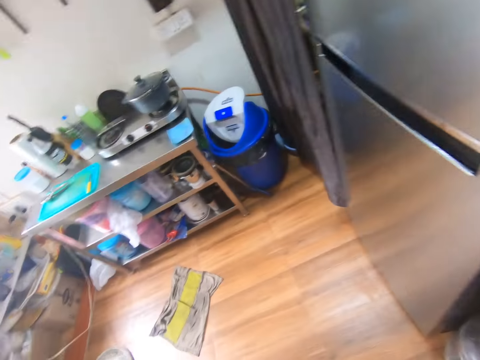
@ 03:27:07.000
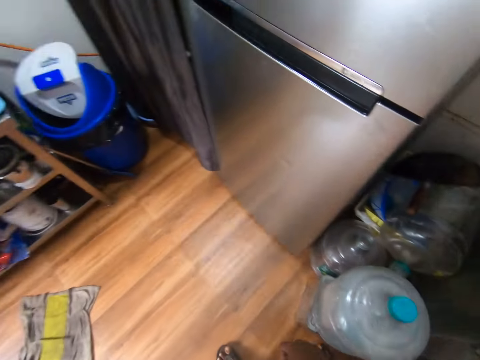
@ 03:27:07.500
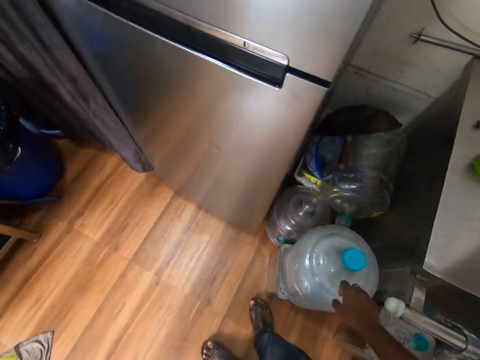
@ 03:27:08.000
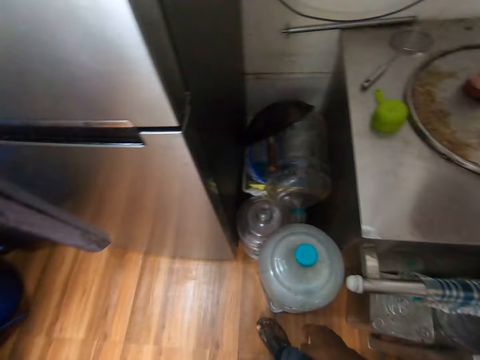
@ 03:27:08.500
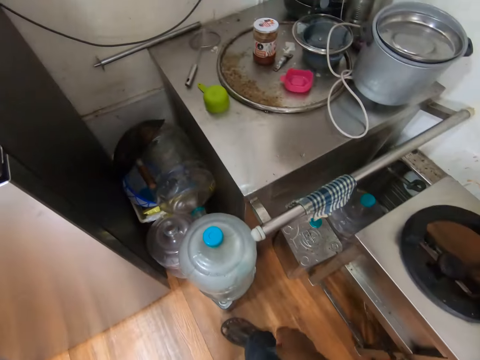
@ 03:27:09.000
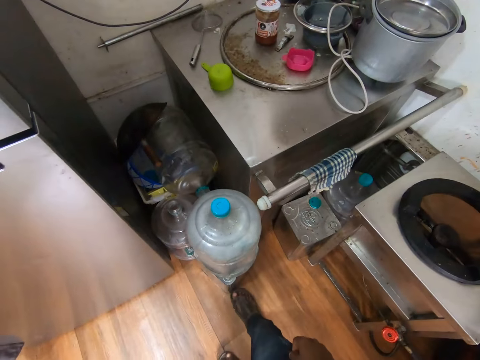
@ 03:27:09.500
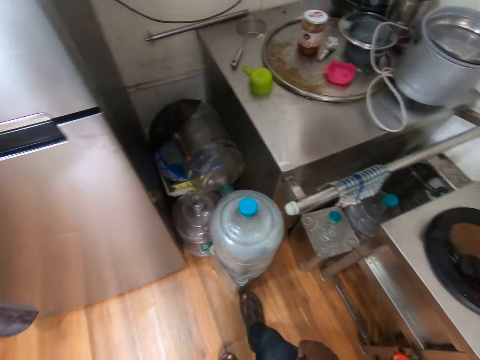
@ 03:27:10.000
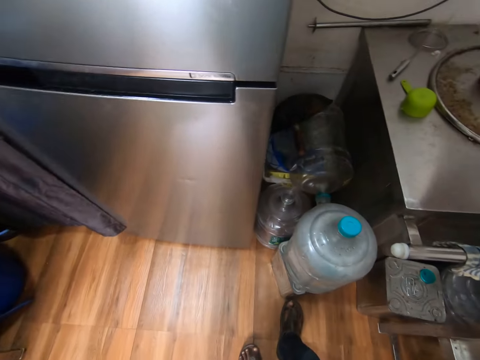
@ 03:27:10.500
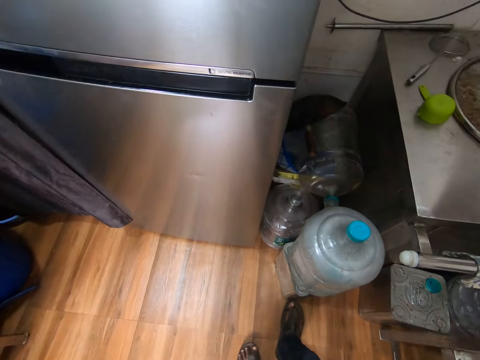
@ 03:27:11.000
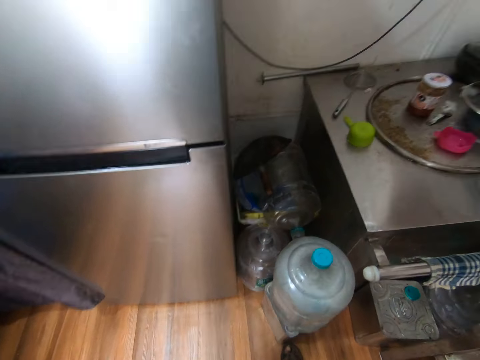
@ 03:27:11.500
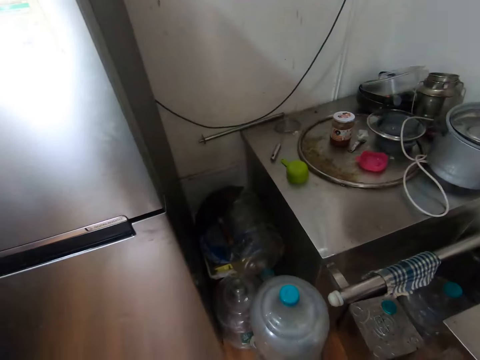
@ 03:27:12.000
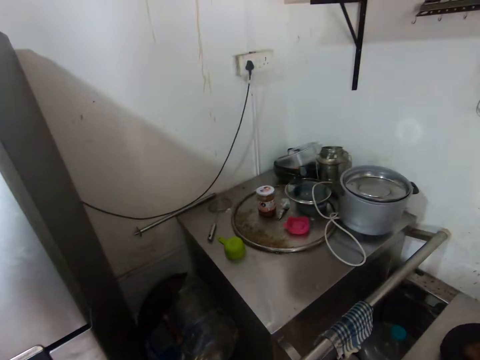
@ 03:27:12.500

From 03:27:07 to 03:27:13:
The camera wearer looks around.

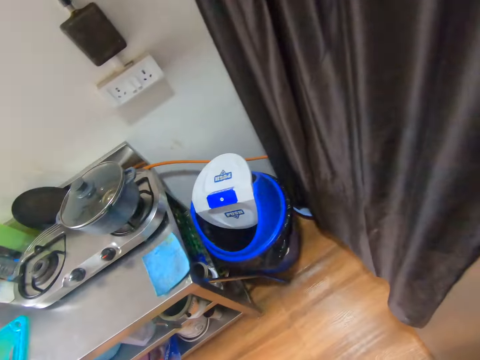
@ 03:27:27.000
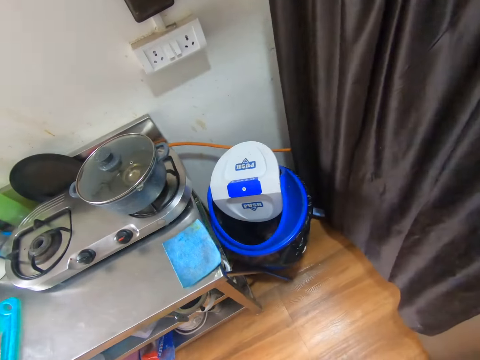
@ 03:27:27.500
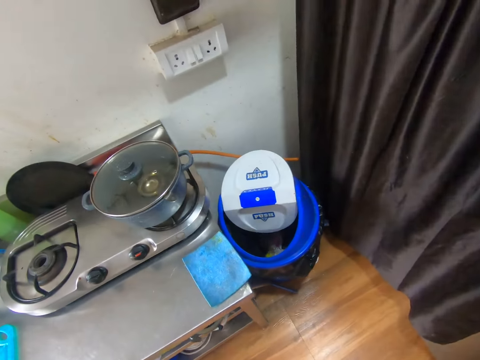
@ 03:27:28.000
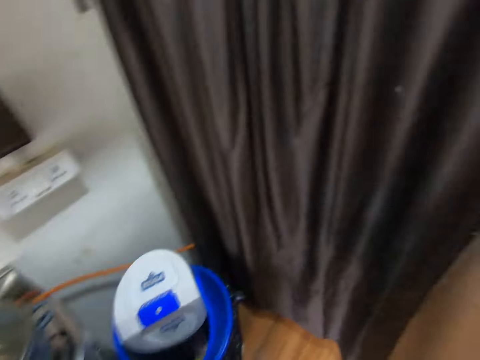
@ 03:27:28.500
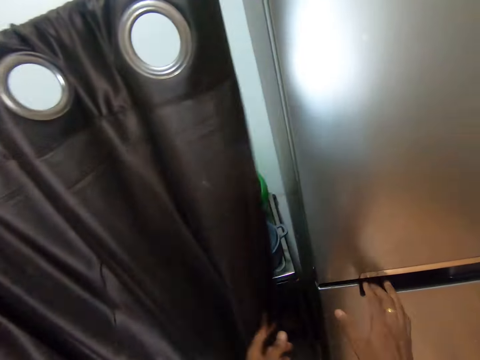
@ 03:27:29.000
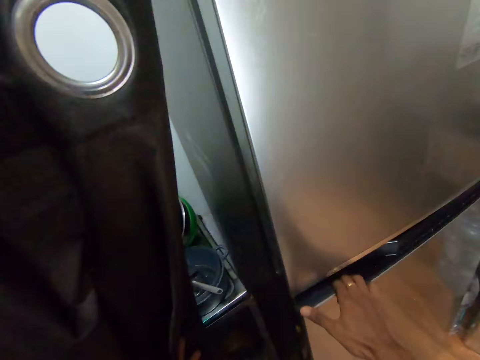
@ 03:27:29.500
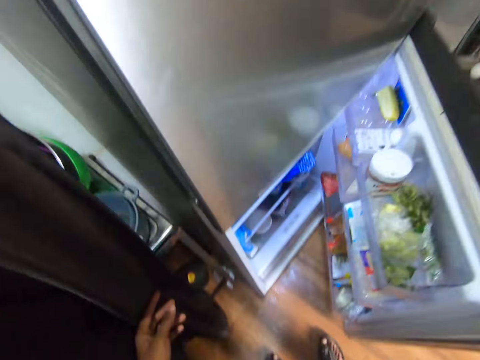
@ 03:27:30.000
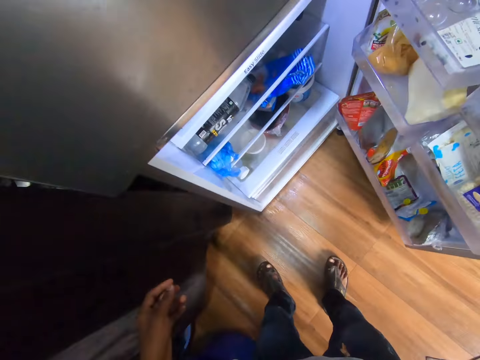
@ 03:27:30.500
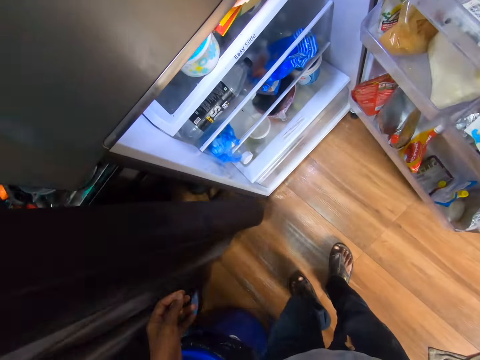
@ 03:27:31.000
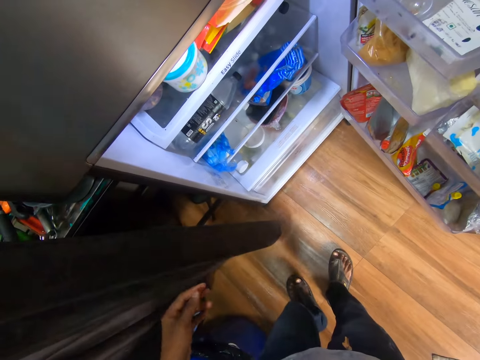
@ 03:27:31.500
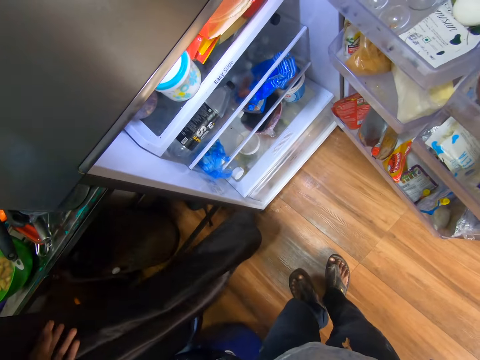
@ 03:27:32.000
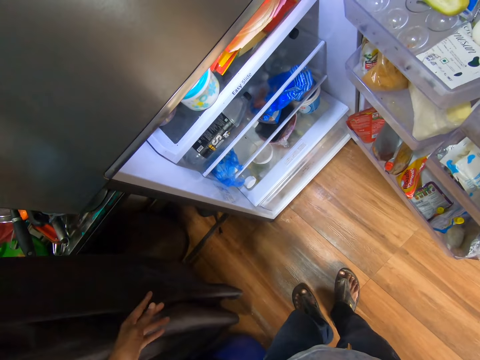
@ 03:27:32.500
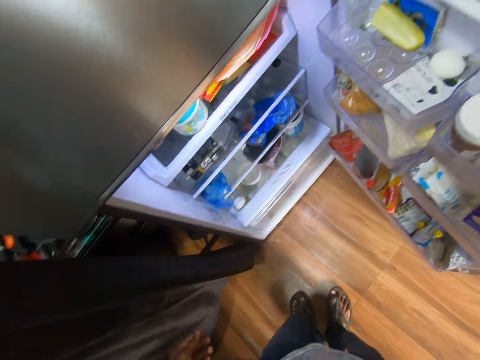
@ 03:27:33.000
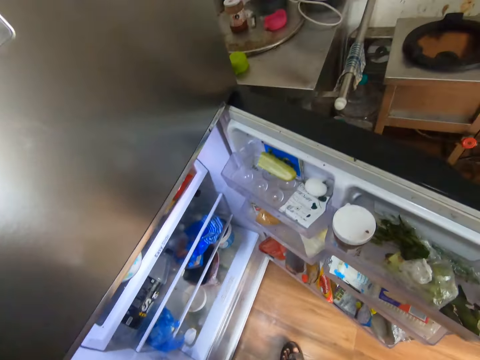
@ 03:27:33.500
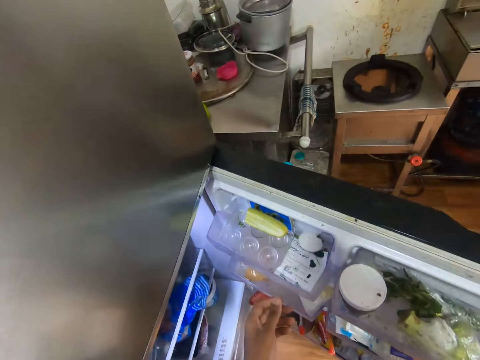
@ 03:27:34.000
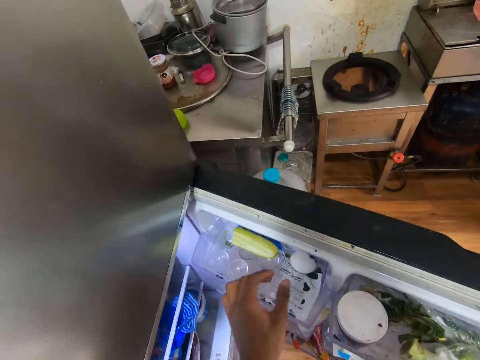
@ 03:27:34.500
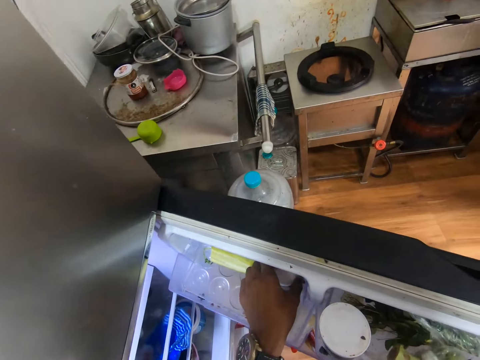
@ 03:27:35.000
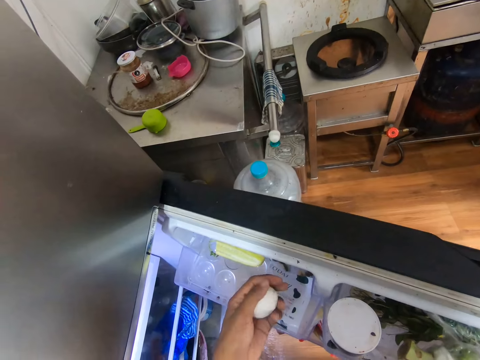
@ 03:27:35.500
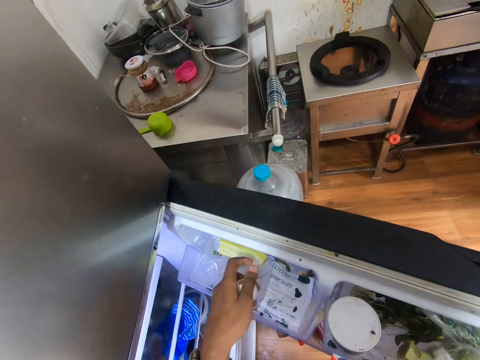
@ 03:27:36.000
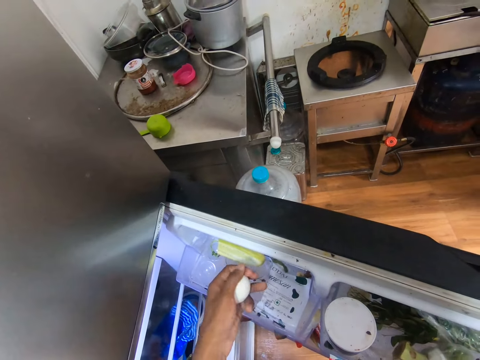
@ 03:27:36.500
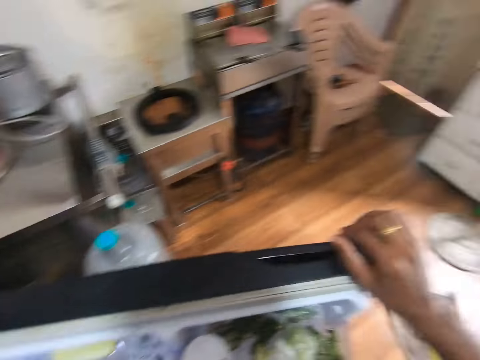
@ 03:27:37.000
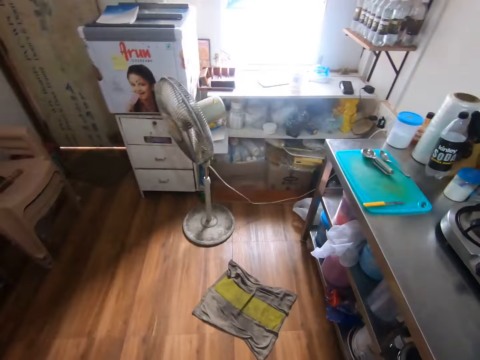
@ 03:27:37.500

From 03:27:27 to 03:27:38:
The camera wearer shifts the curtain with his left hand. He opens a refrigerator with his right hand. He looks inside the refrigerator. He shifts the curtain with his left hand. He touches the curtain. He picks an egg from the refrigerator with his left hand.

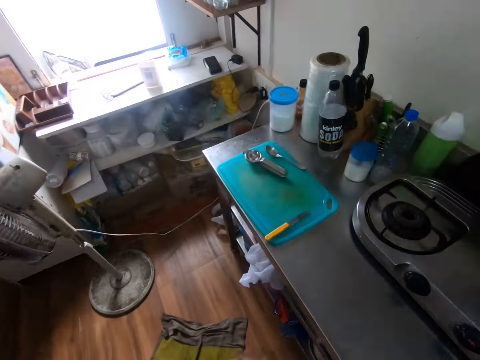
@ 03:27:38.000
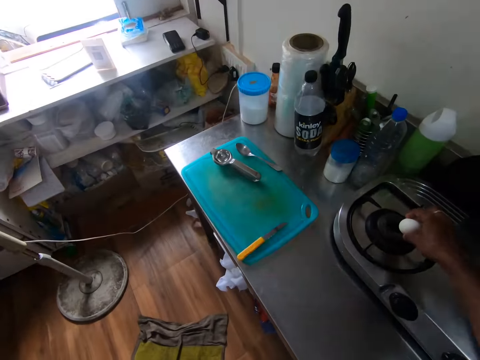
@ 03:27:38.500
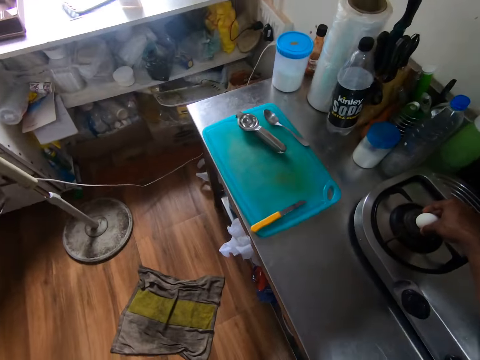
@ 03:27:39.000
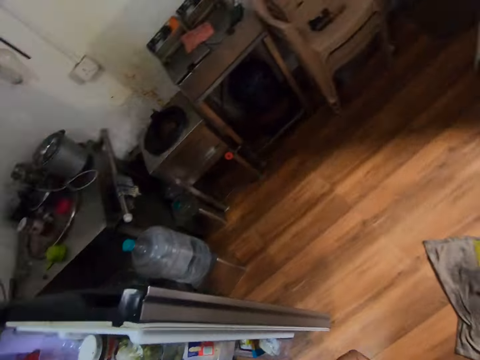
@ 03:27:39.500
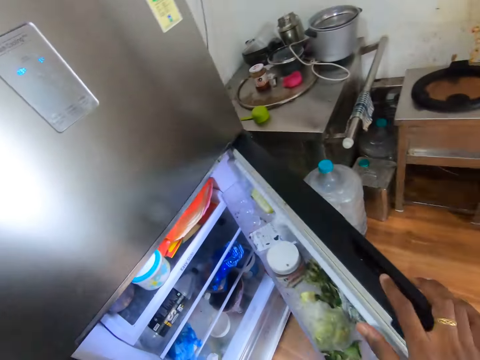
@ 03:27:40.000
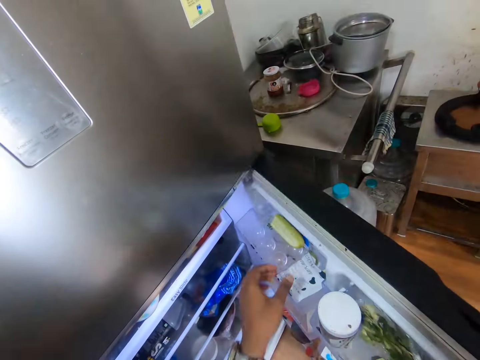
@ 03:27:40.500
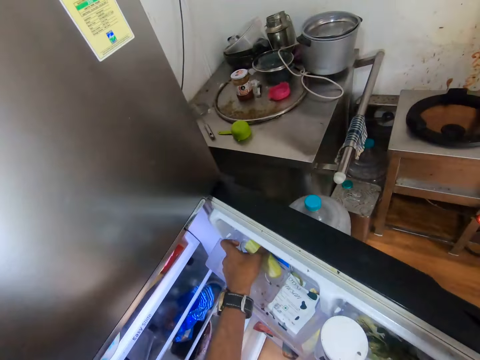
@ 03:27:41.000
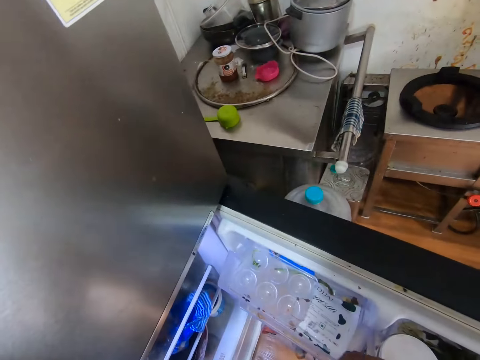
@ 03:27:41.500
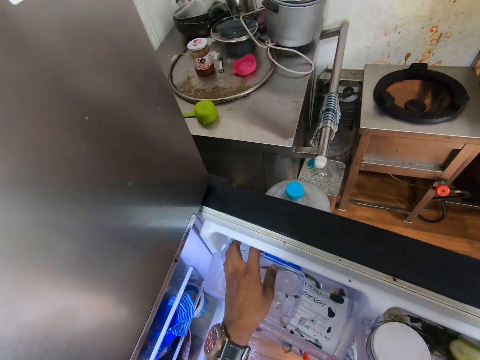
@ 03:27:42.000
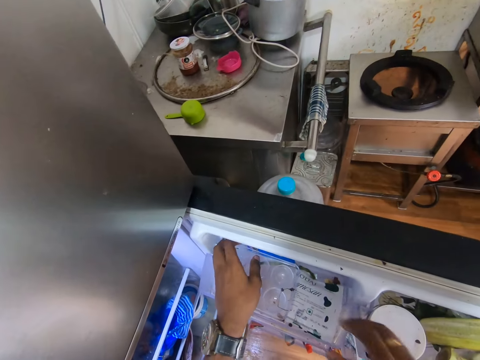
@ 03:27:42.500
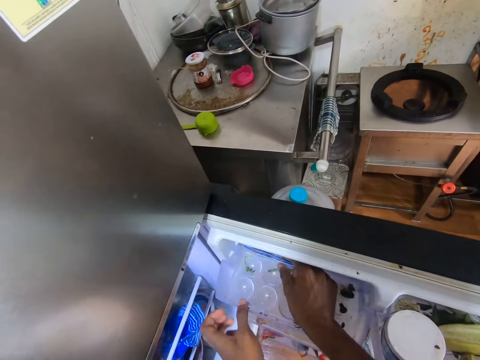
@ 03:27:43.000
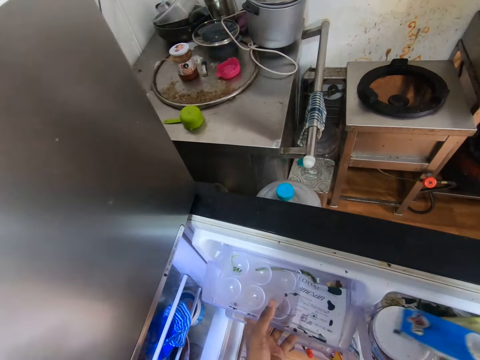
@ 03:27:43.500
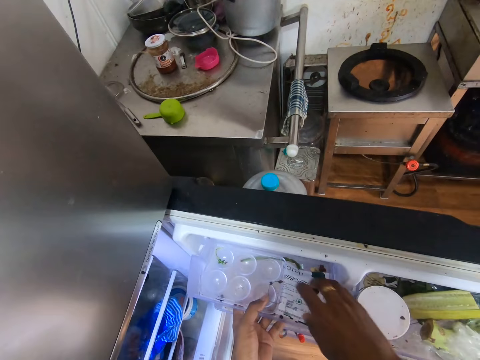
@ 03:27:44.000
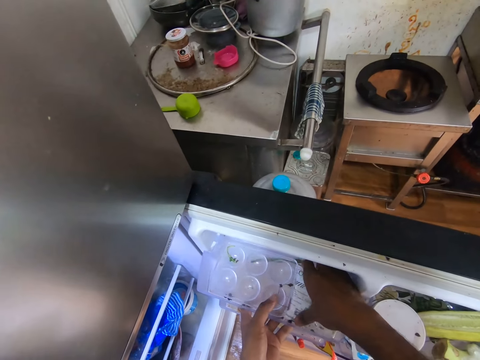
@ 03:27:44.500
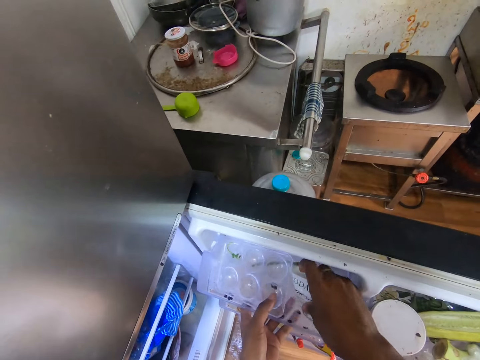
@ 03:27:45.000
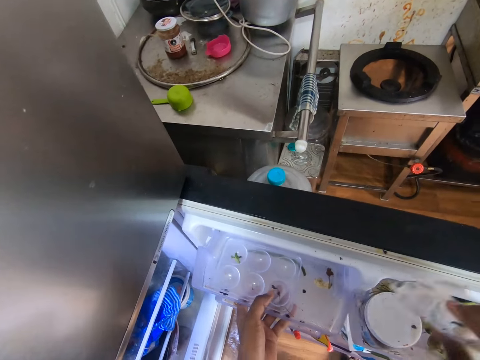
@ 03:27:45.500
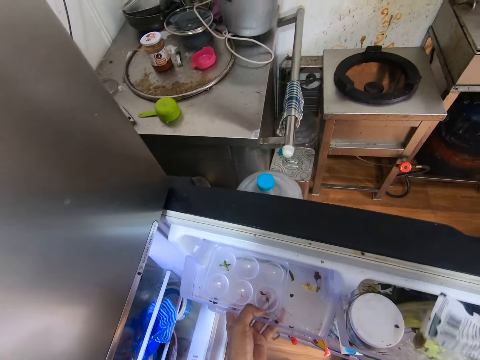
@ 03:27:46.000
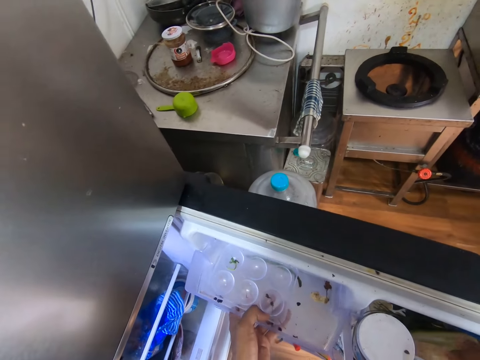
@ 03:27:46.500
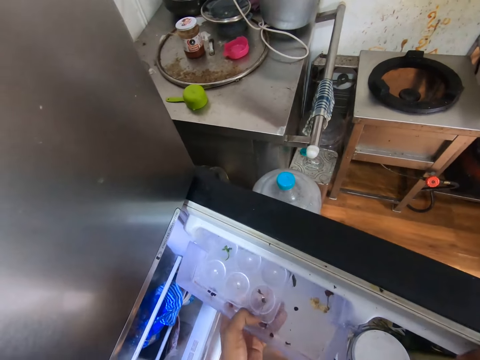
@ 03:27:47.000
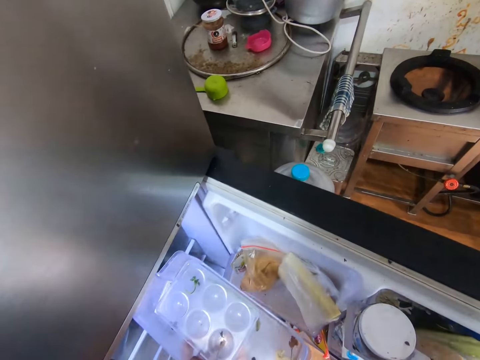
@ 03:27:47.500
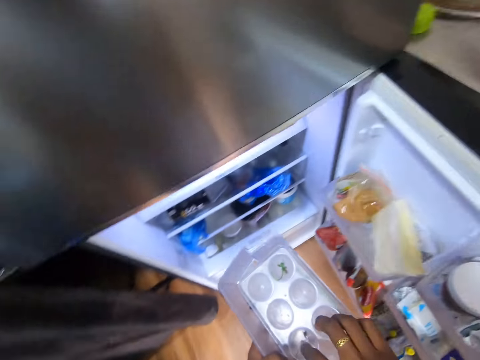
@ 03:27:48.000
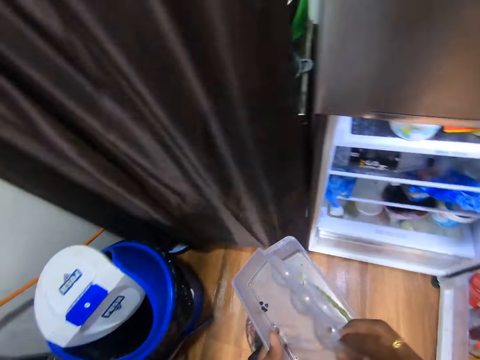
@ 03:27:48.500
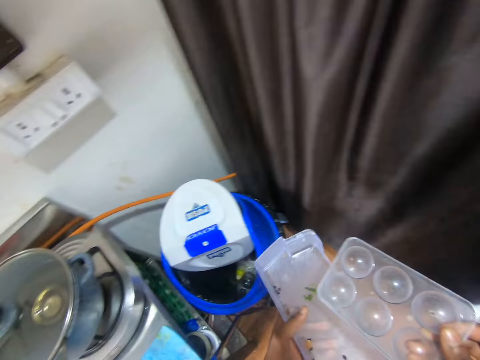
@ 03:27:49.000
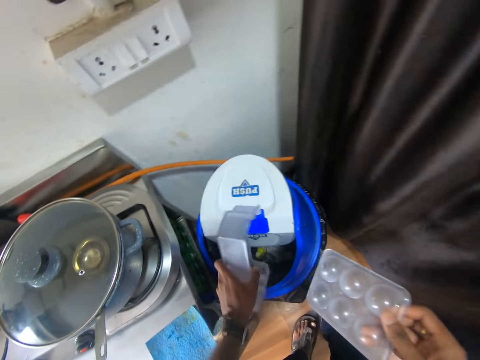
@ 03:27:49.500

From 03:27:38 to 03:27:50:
The camera wearer drops the egg on a gas cooker with his right hand. He places his right hand on the refrigerator. He picks a banana from the refrigerator with his left hand. He moves cheese in the fridge door. He drops the banana in the refrigerator with his right hand. He picks a pack from the refrigerator with his right hand. He moves something. He drops the pack in the refrigerator with his right hand. He picks the pack from the refrigerator with his right hand. He drops the pack in the refrigerator with his right hand. He picks a refrigerator storage container with his left hand. He picks an egg crate from the refrigerator storage container with his left hand. He drops dirt from the refrigerator storage container into a trash can with his left hand.
